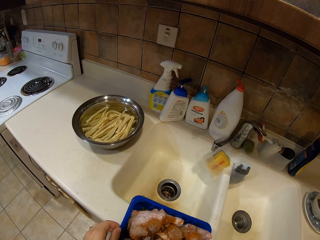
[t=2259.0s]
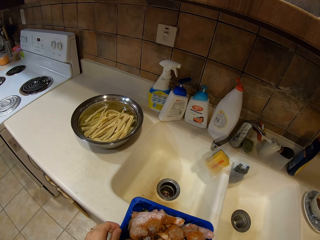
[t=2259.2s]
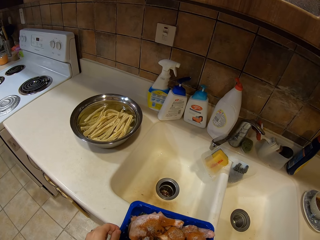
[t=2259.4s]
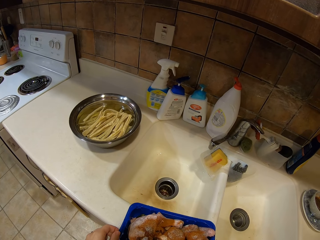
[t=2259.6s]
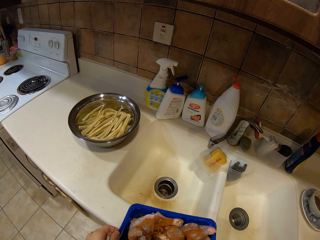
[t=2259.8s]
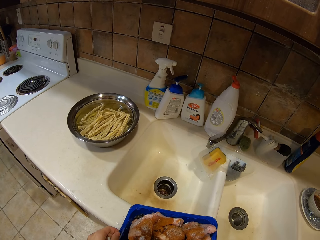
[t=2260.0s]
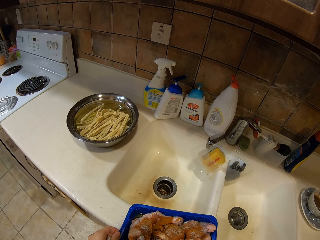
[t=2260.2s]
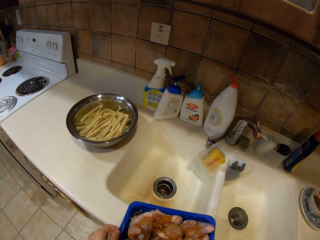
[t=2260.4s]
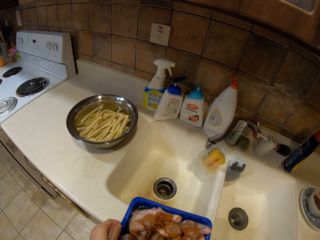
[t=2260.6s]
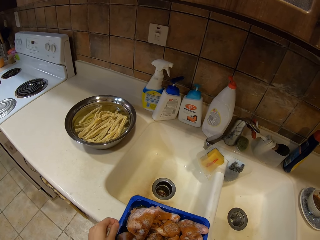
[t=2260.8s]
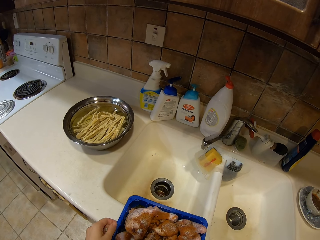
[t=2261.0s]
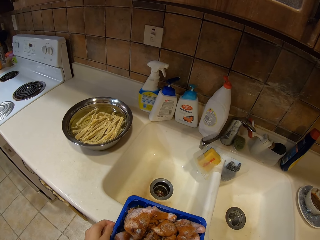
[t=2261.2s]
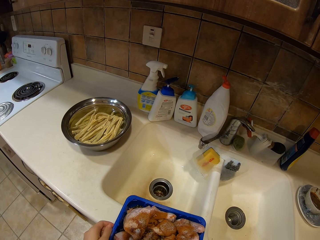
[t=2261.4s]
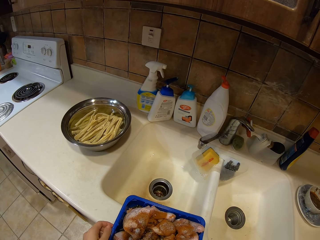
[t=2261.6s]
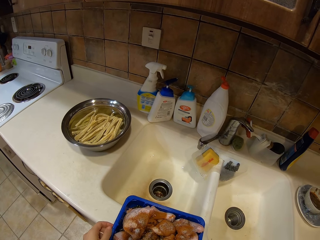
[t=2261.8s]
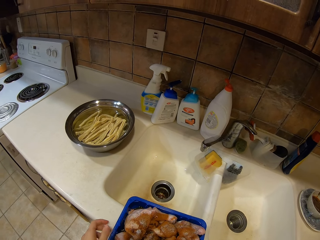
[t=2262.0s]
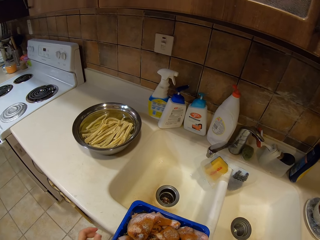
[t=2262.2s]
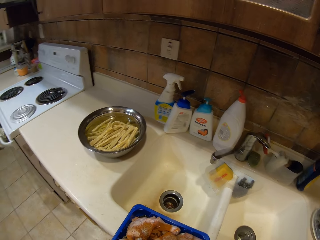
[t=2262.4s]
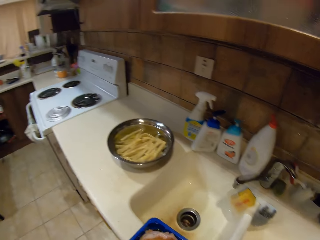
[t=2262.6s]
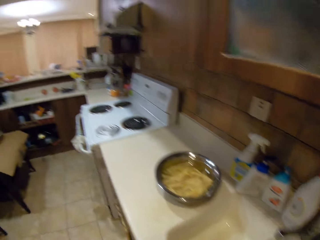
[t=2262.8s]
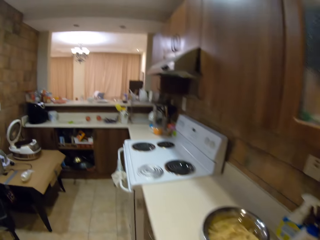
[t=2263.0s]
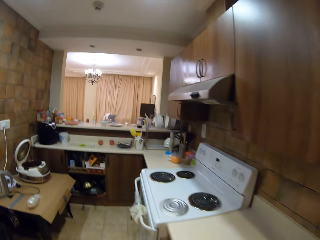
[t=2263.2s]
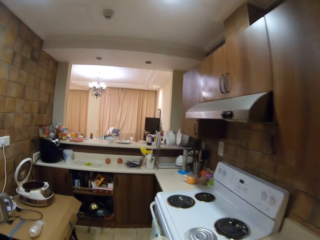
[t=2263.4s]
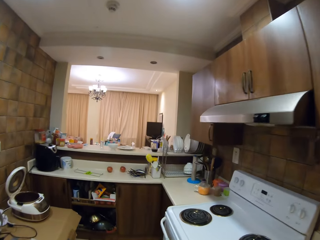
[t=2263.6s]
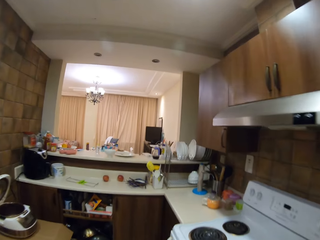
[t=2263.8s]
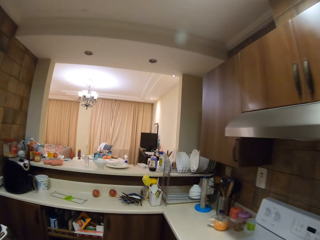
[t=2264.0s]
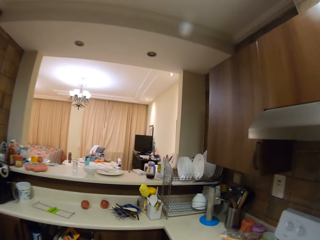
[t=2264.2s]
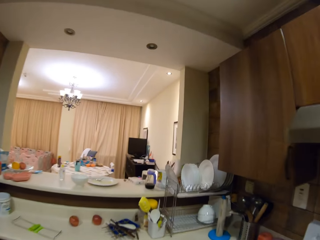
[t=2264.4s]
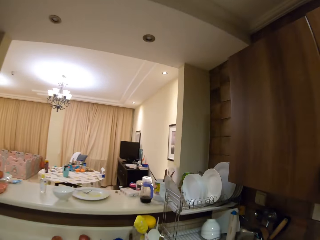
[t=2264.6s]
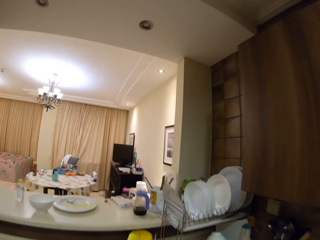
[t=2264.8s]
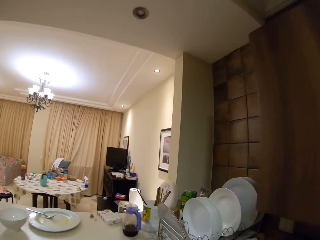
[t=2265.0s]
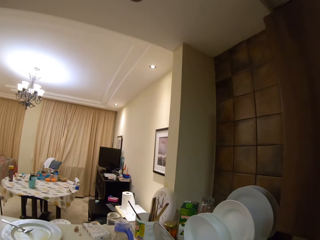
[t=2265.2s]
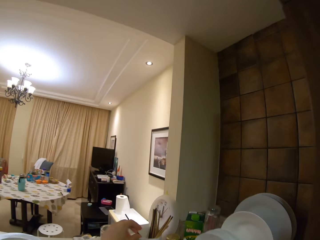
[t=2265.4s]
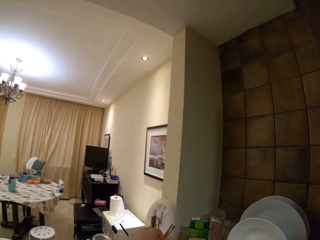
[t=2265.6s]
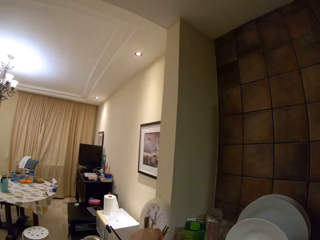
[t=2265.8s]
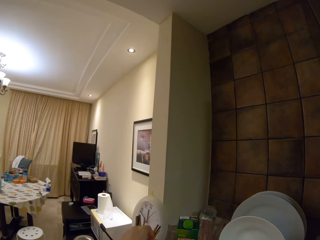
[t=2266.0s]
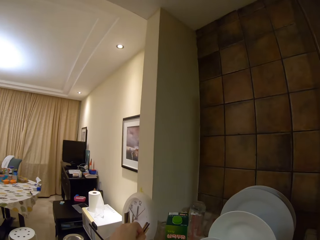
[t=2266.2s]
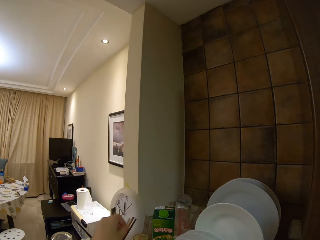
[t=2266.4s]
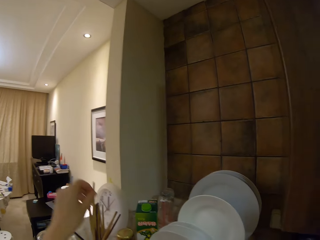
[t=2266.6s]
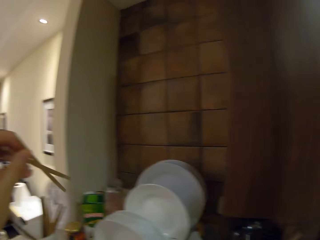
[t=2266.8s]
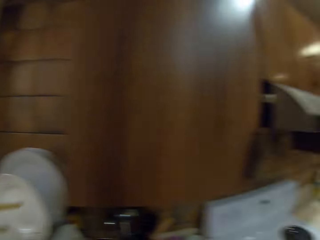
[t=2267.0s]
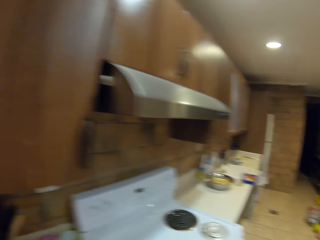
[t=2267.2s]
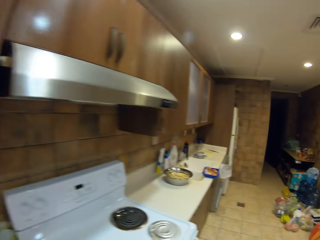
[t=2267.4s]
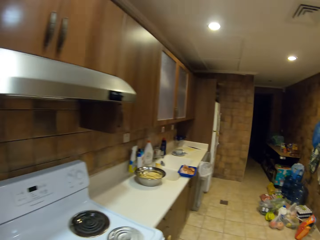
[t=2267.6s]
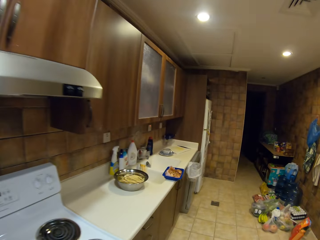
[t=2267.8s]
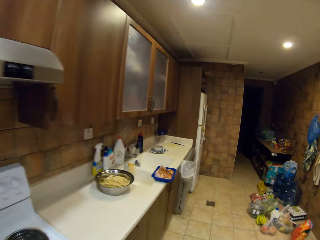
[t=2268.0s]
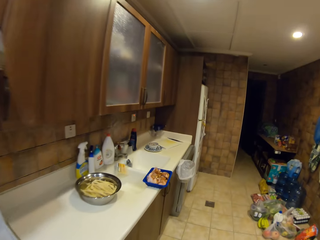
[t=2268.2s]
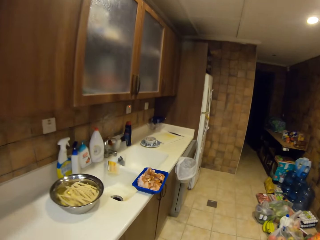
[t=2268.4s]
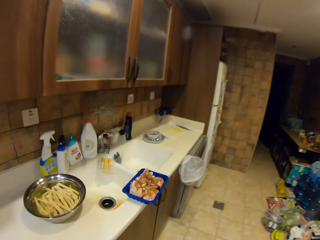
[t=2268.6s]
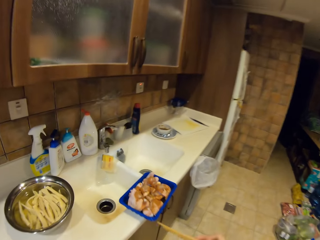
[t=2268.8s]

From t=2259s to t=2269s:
The camera wearer looks at the chicken pieces. They put down the plastic container. They walk around. They pick up the chopsticks. They walk around.

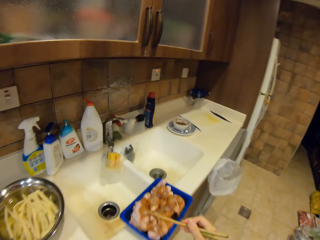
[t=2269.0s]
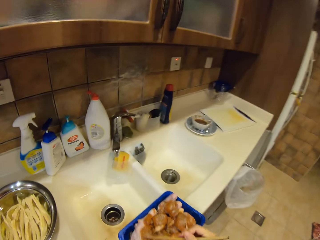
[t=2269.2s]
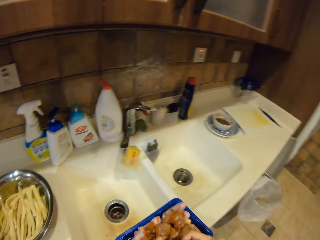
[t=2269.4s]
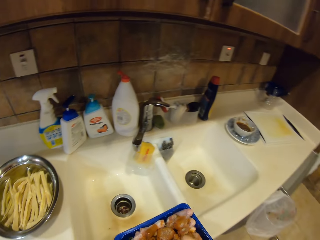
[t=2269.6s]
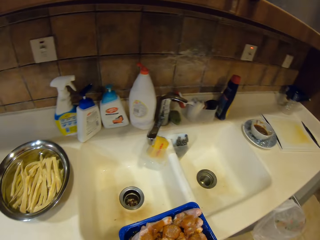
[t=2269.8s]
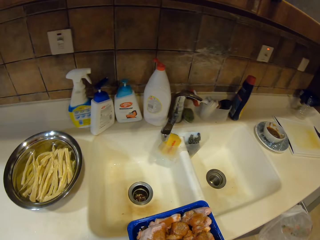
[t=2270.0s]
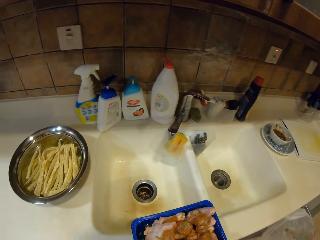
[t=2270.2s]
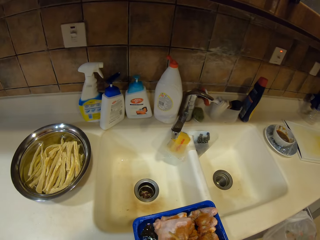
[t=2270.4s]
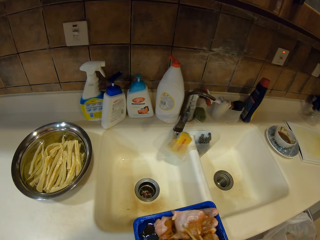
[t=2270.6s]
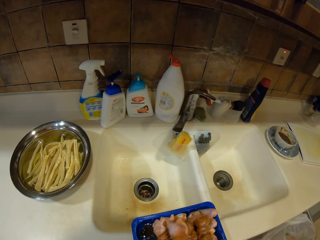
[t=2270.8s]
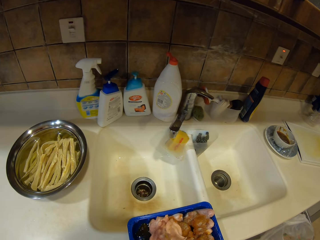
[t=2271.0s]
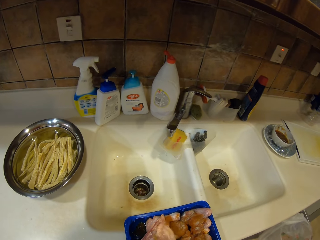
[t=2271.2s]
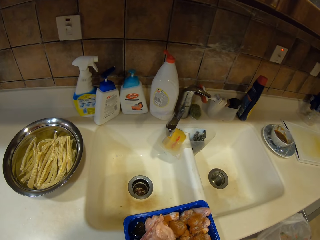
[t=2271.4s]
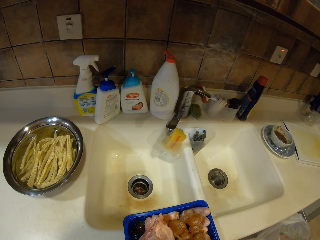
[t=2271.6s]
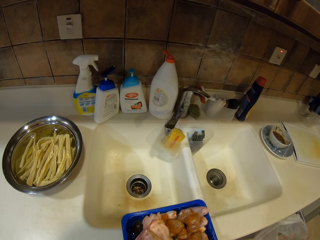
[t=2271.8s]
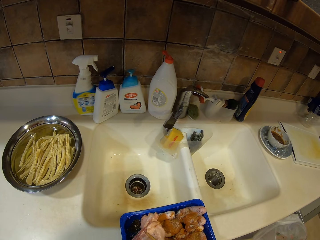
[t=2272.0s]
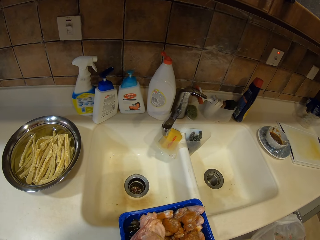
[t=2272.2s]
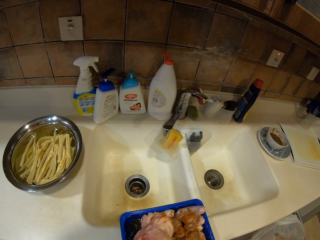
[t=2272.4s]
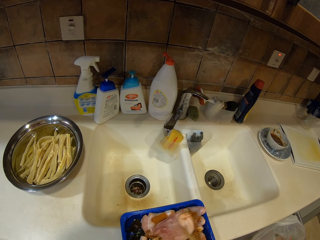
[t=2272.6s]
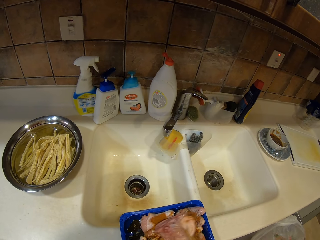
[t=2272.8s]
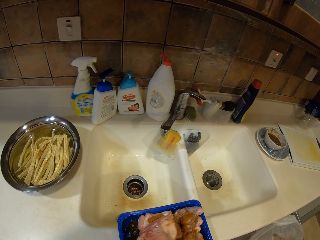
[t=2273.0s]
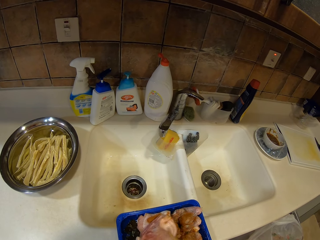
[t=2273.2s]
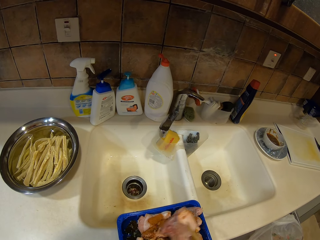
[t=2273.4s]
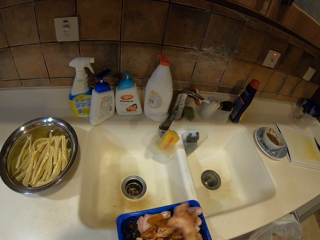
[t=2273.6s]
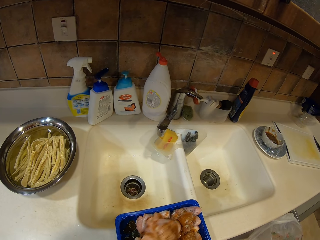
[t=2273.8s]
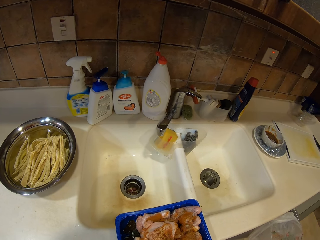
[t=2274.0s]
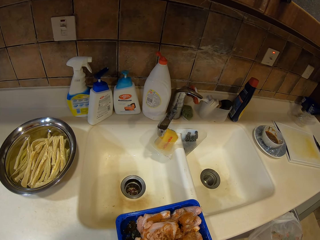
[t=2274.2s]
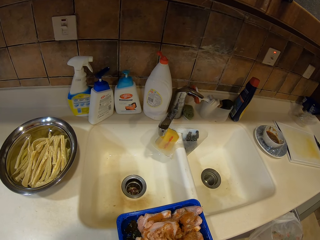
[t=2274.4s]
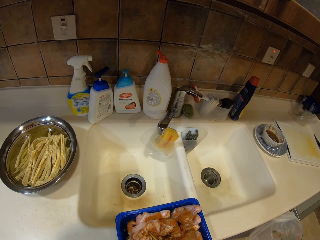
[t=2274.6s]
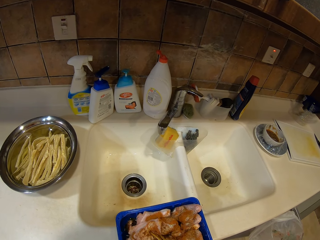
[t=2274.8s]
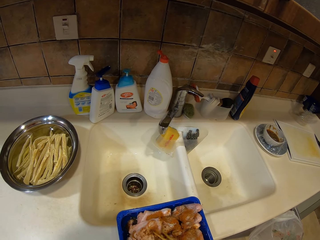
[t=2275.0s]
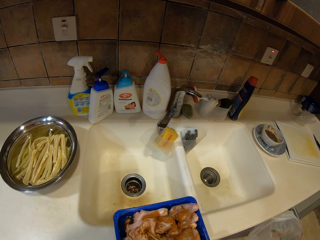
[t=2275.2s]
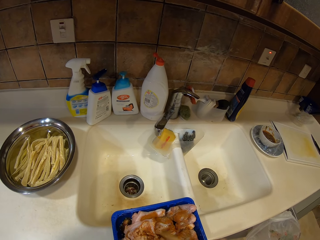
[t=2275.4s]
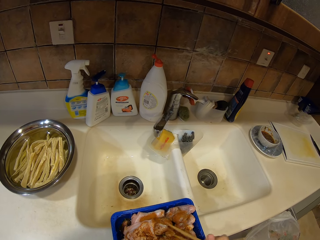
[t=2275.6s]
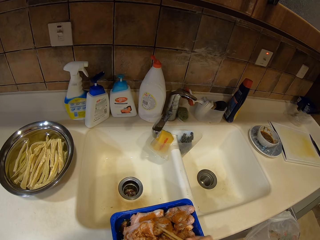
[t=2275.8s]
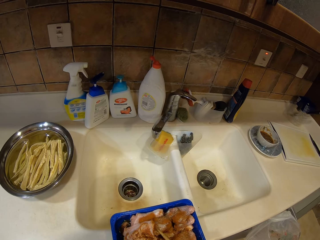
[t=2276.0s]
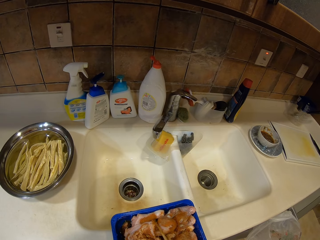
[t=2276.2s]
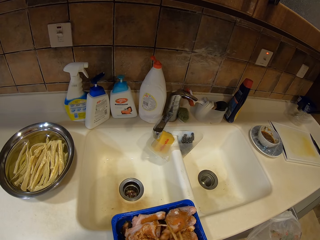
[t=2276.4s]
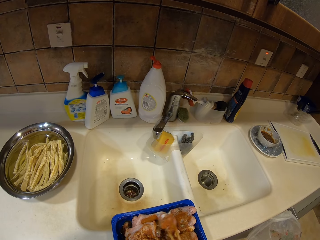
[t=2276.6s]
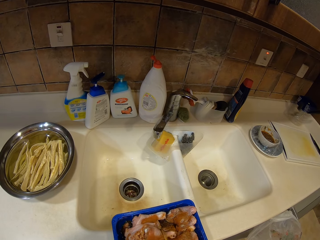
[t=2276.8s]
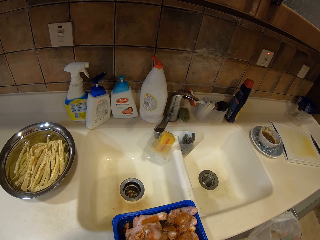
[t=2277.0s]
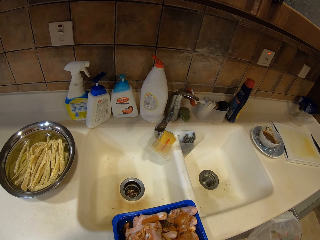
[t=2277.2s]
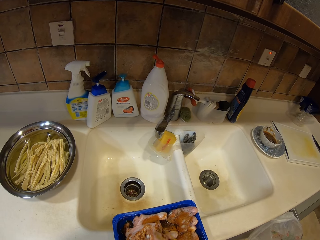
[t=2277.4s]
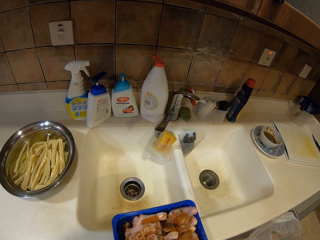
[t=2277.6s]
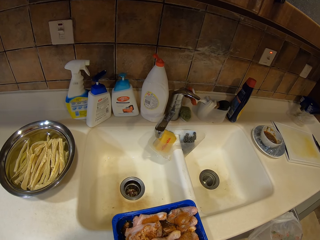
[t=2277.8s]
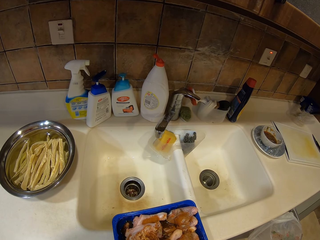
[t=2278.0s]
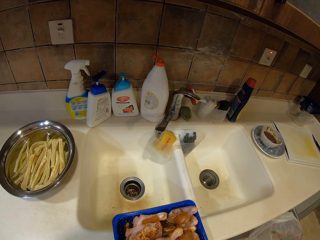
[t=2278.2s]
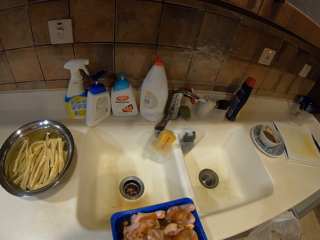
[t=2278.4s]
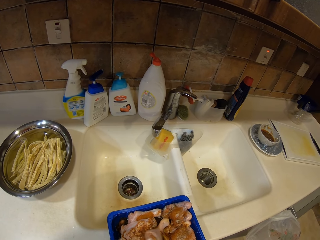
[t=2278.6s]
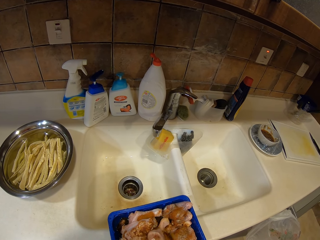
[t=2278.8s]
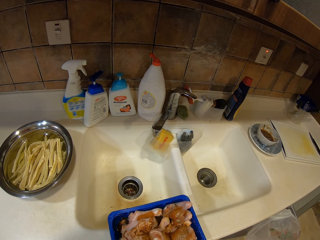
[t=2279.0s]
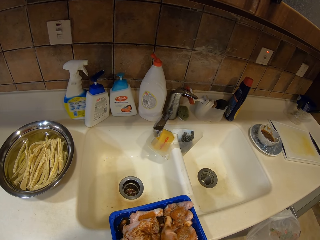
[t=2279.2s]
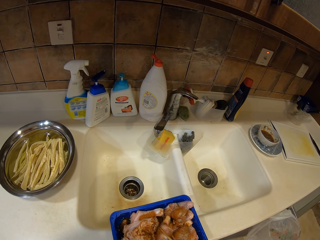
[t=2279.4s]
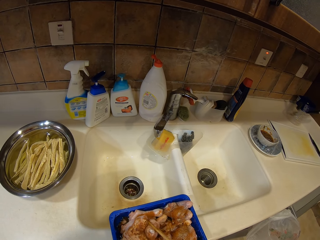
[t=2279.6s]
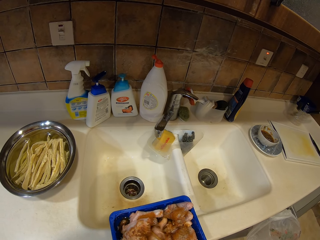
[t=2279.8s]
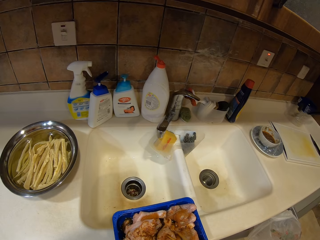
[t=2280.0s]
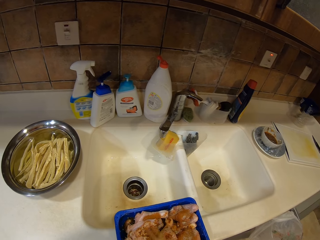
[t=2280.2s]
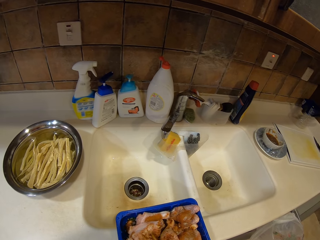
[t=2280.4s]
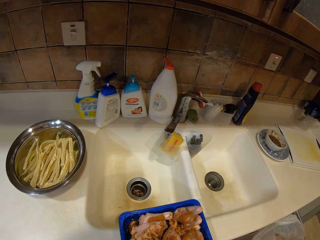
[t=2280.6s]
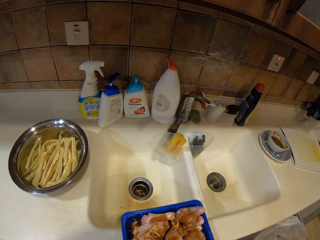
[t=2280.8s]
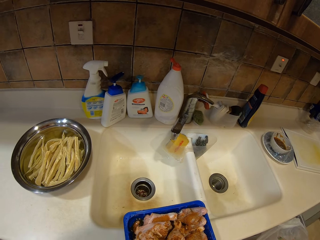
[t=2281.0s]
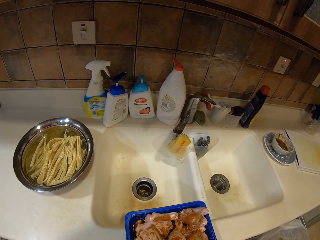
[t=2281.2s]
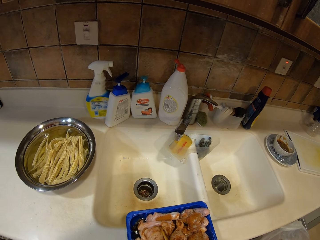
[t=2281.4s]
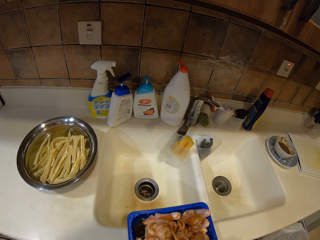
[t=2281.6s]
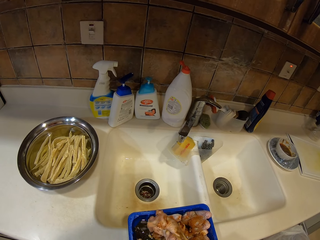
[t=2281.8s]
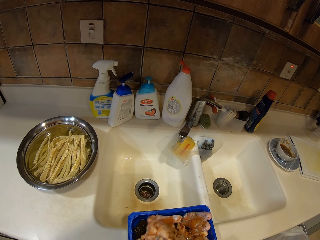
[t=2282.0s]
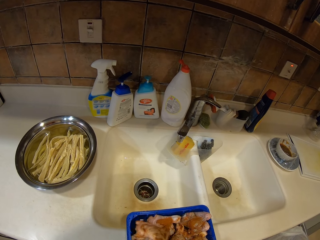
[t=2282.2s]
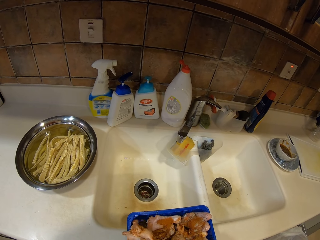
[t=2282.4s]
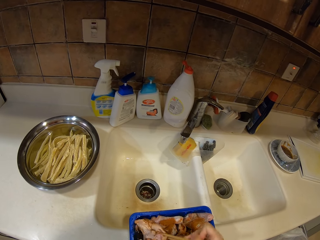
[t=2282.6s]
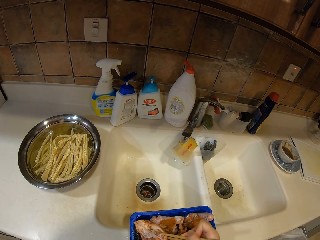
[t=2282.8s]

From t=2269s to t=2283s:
The camera wearer picks up the chicken. They turn the chicken pieces in the container. They move the chicken. They turn the chicken. They move the chicken. They pick up the chicken. They turn the chicken. They move the chicken. They turn the chicken.
